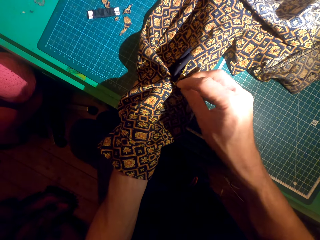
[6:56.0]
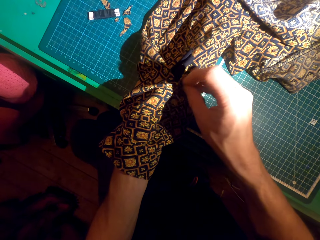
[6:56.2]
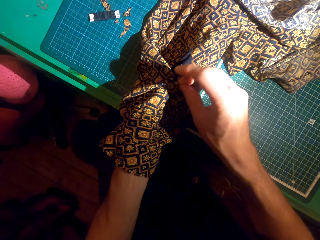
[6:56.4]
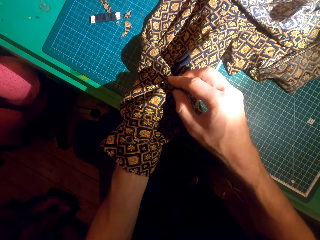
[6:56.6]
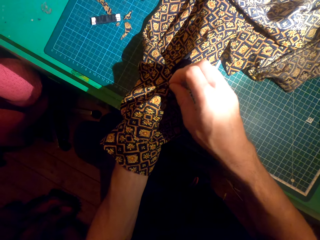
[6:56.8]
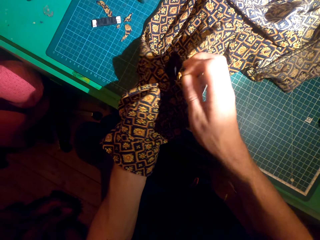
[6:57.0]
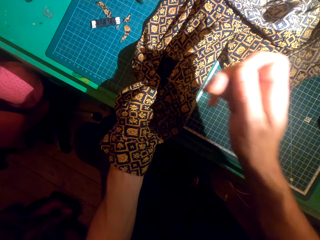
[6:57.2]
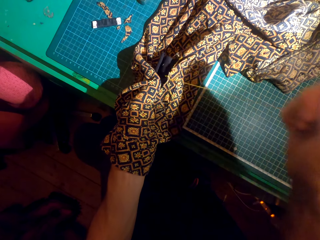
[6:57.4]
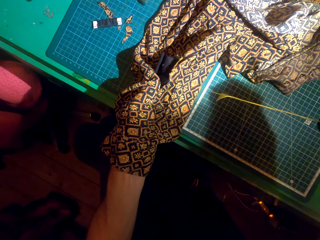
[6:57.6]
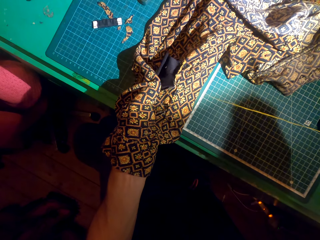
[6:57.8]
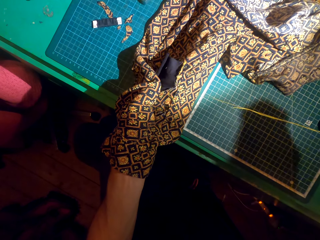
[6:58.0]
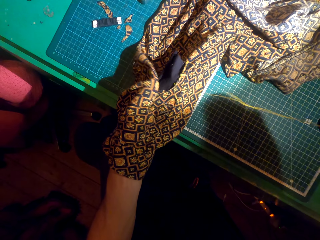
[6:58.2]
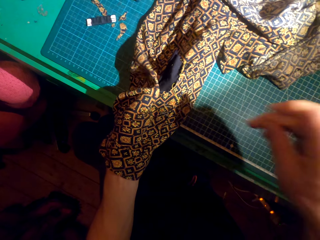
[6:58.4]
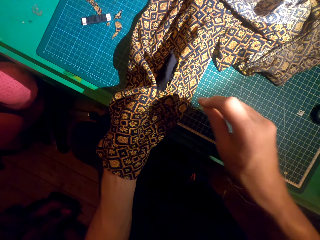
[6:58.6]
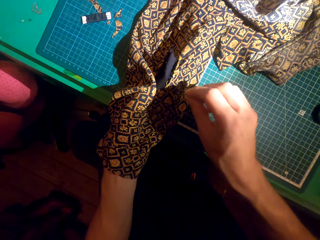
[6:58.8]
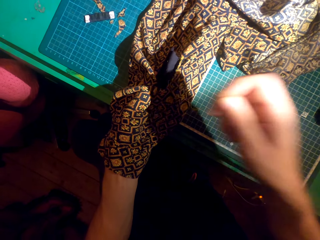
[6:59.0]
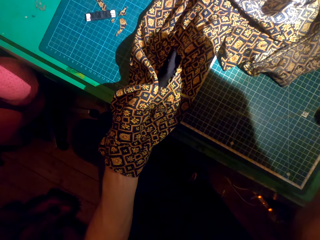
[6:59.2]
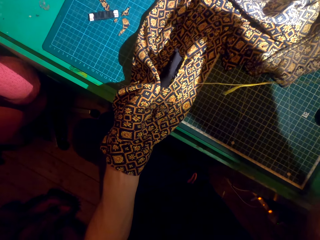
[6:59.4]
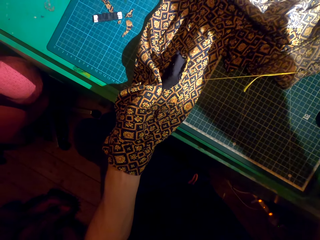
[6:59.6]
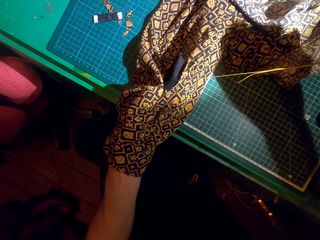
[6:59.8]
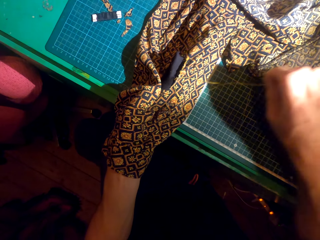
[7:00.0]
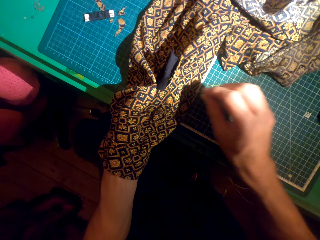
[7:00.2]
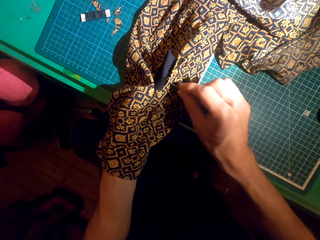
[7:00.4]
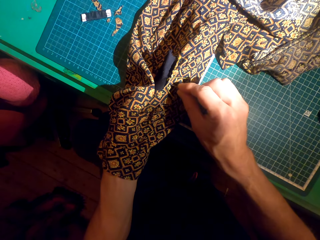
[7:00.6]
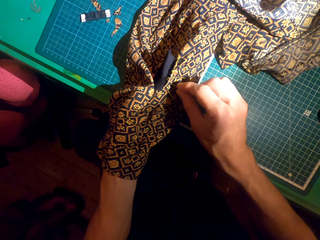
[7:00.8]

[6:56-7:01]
The camera wearer sews a patch over a cloth.

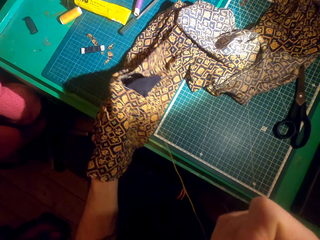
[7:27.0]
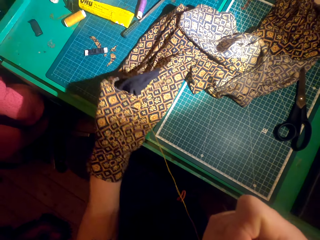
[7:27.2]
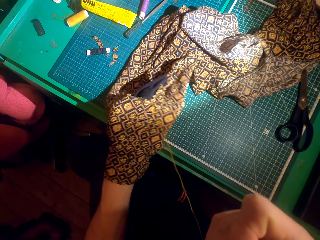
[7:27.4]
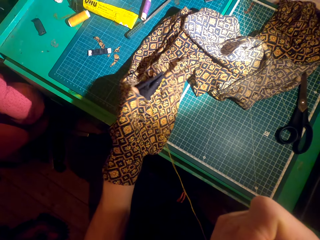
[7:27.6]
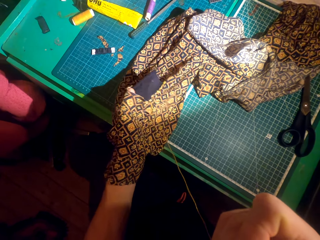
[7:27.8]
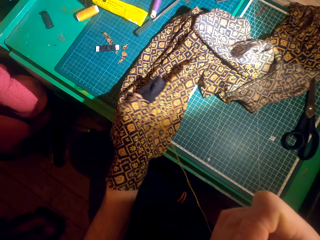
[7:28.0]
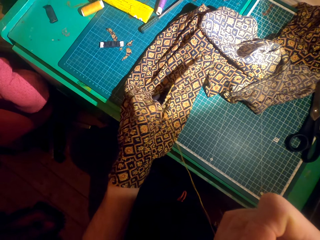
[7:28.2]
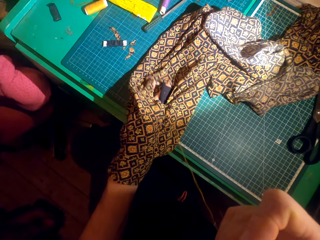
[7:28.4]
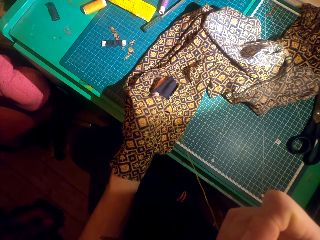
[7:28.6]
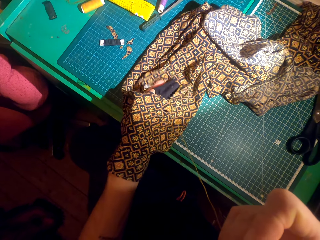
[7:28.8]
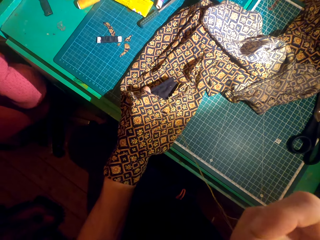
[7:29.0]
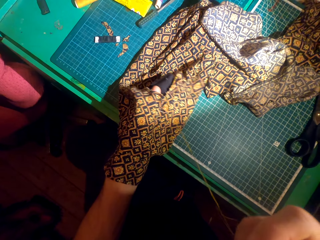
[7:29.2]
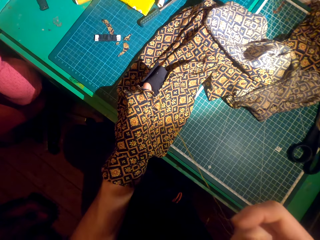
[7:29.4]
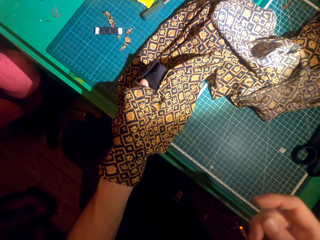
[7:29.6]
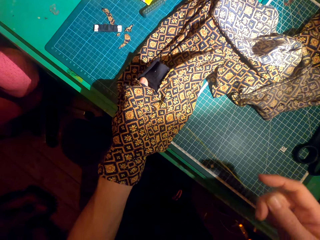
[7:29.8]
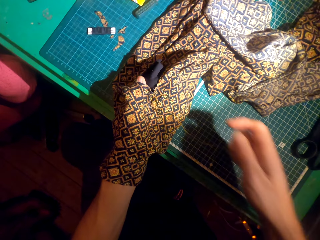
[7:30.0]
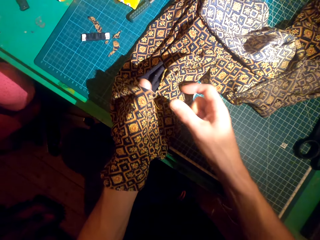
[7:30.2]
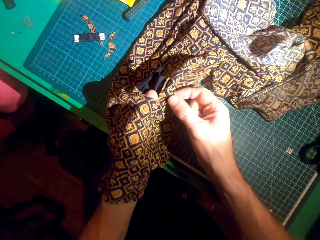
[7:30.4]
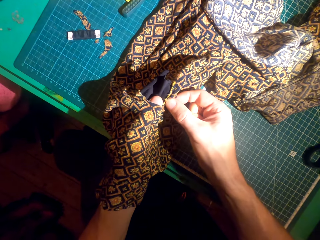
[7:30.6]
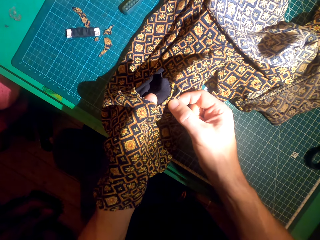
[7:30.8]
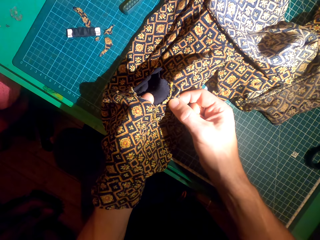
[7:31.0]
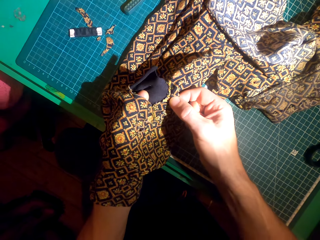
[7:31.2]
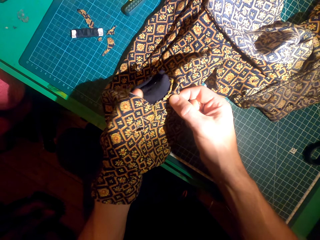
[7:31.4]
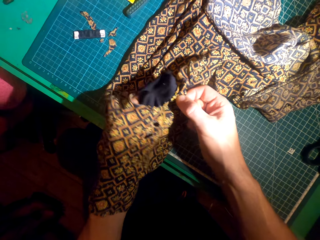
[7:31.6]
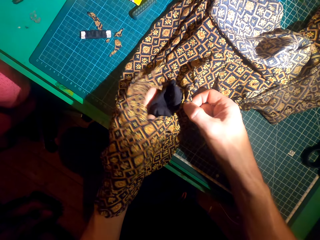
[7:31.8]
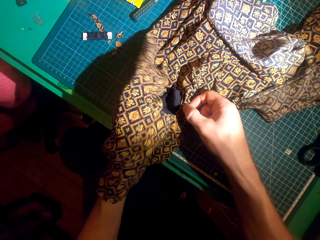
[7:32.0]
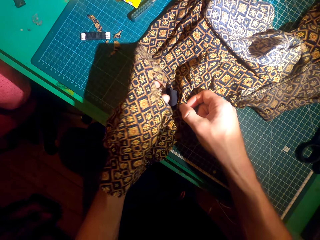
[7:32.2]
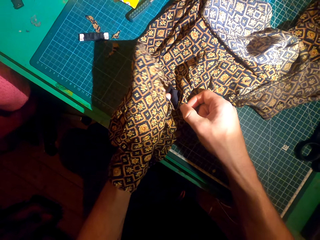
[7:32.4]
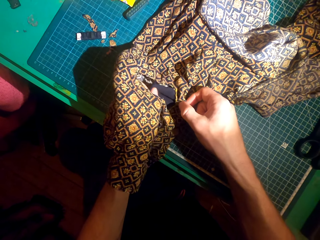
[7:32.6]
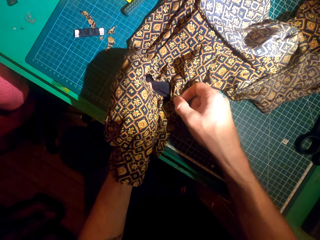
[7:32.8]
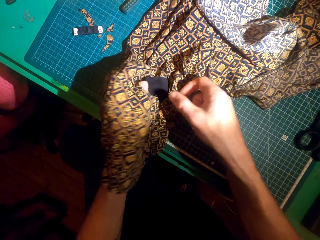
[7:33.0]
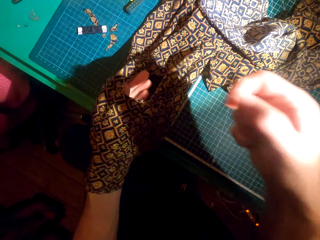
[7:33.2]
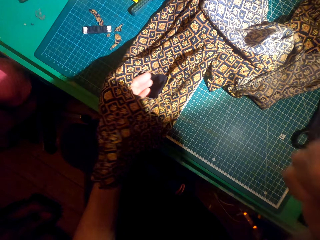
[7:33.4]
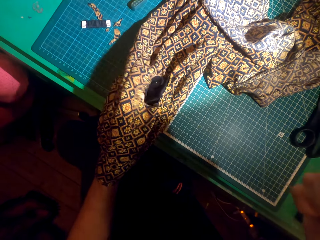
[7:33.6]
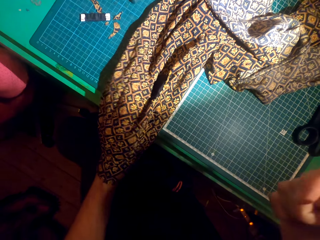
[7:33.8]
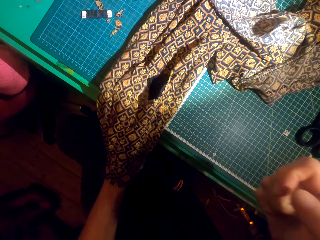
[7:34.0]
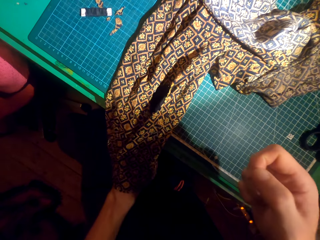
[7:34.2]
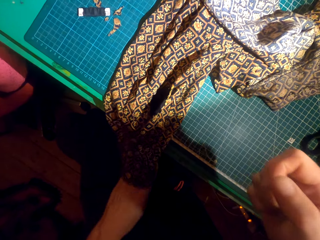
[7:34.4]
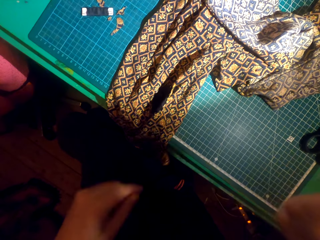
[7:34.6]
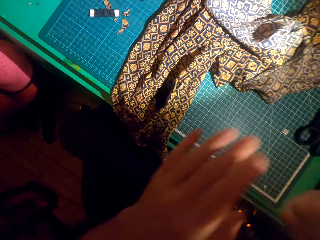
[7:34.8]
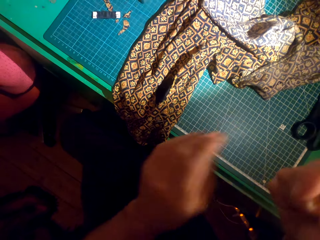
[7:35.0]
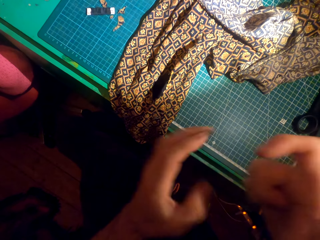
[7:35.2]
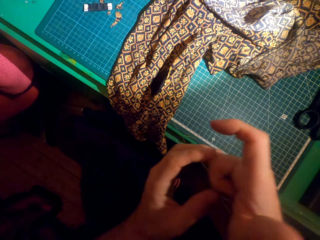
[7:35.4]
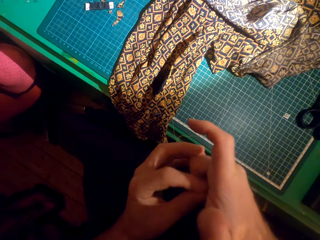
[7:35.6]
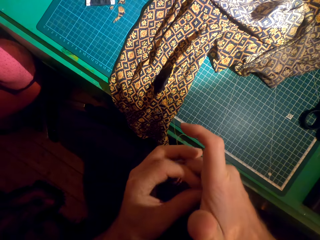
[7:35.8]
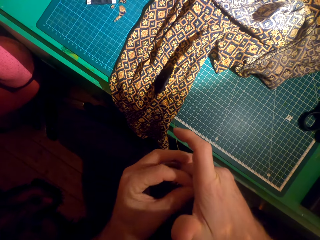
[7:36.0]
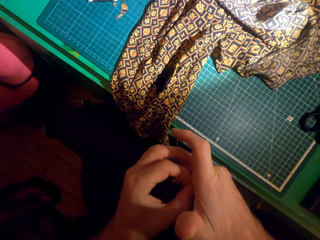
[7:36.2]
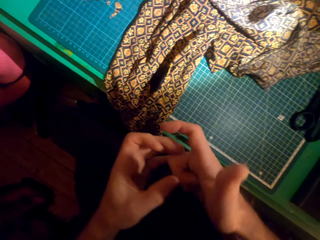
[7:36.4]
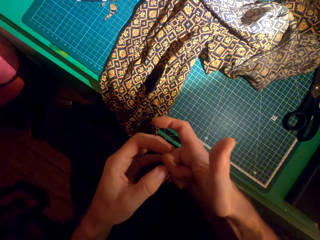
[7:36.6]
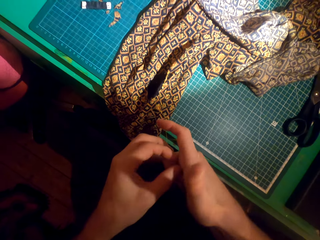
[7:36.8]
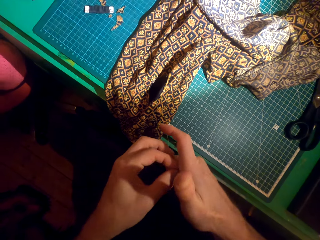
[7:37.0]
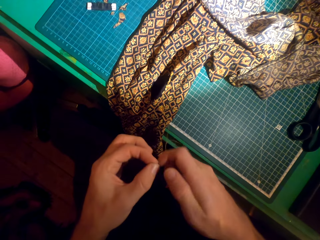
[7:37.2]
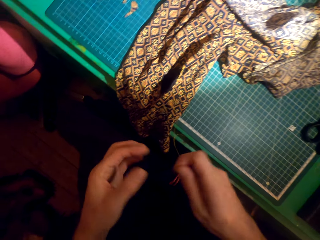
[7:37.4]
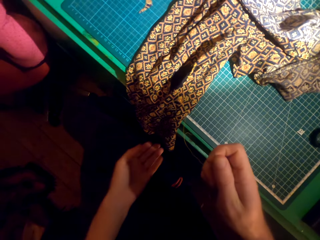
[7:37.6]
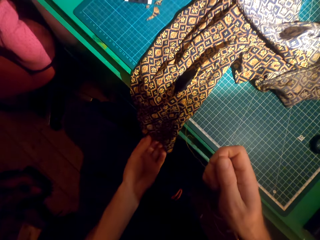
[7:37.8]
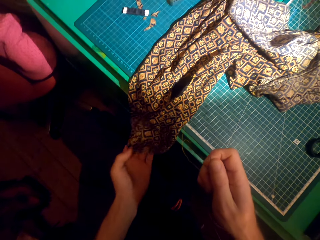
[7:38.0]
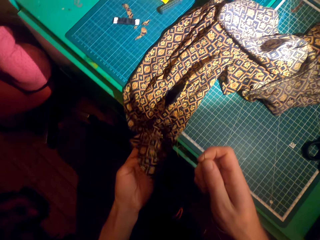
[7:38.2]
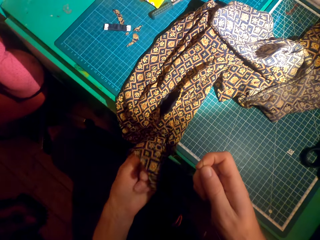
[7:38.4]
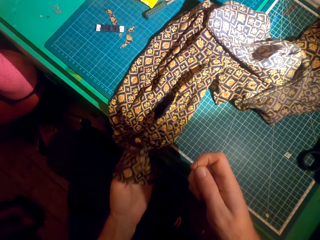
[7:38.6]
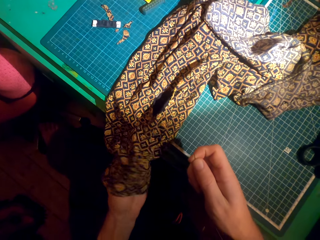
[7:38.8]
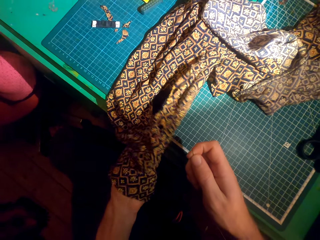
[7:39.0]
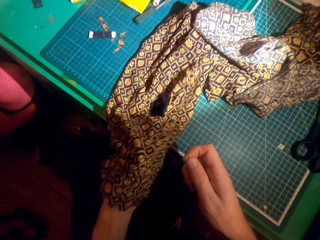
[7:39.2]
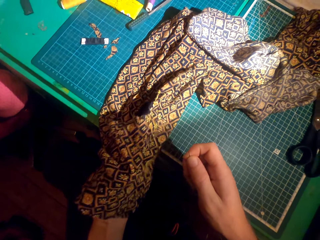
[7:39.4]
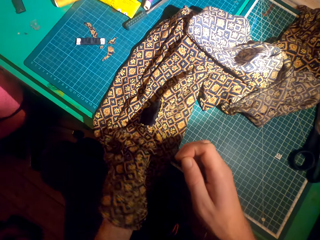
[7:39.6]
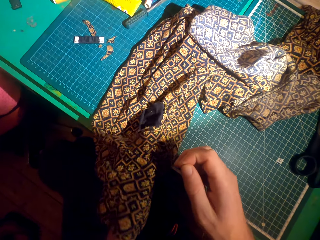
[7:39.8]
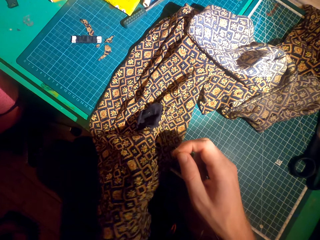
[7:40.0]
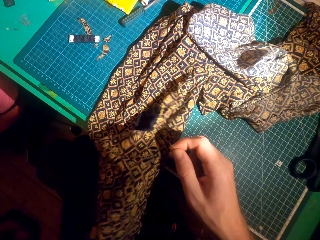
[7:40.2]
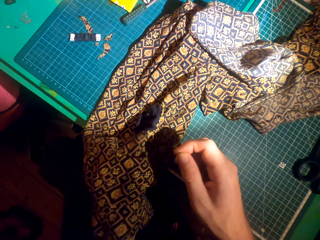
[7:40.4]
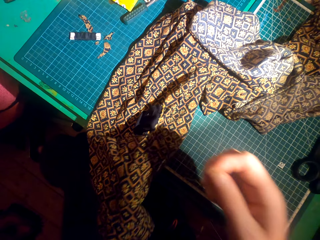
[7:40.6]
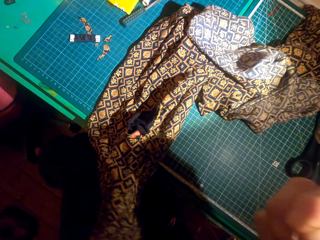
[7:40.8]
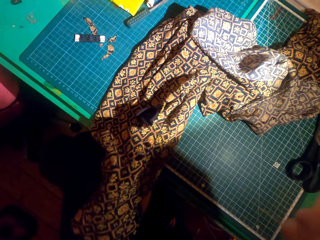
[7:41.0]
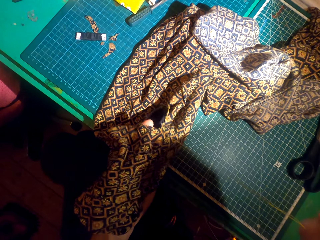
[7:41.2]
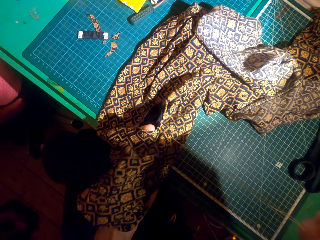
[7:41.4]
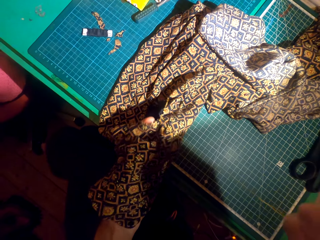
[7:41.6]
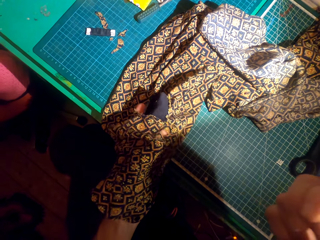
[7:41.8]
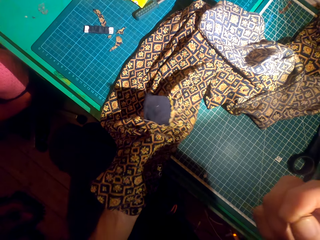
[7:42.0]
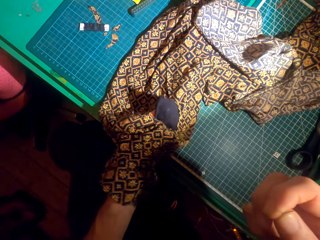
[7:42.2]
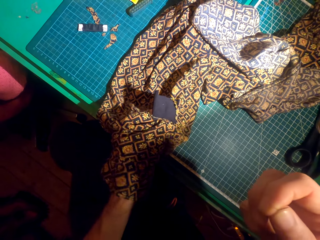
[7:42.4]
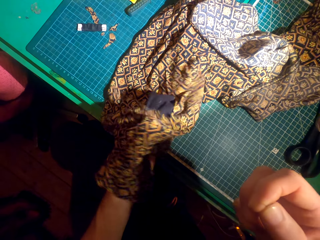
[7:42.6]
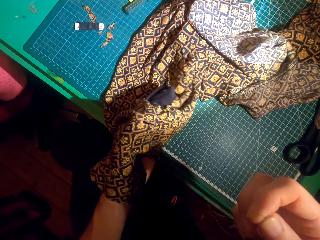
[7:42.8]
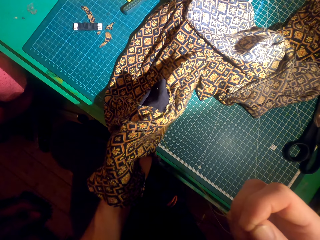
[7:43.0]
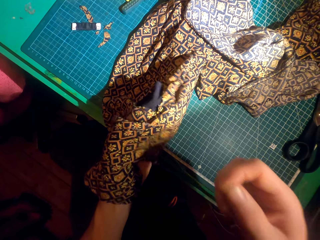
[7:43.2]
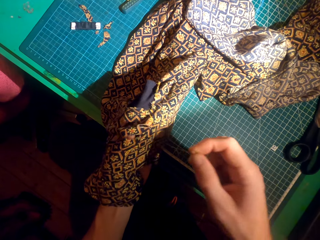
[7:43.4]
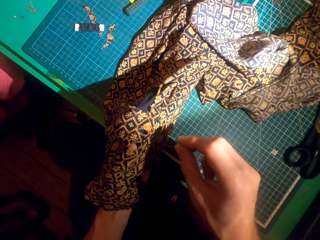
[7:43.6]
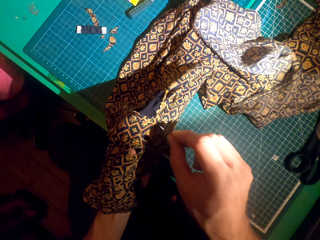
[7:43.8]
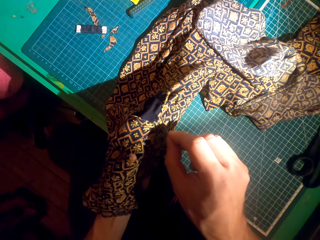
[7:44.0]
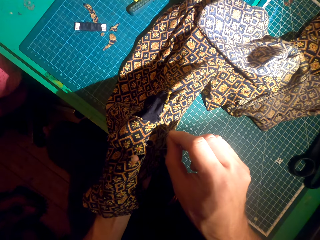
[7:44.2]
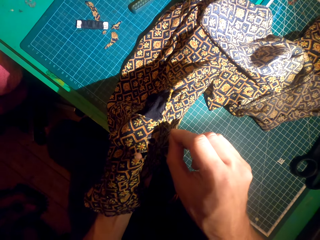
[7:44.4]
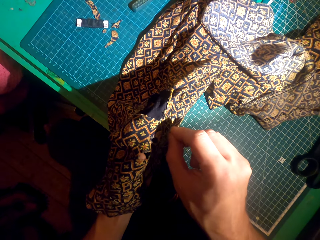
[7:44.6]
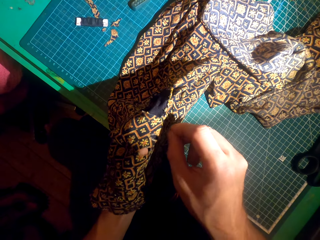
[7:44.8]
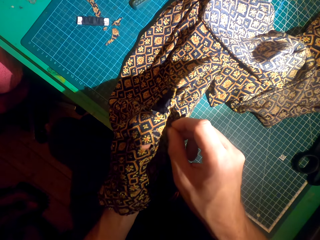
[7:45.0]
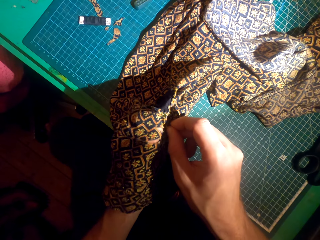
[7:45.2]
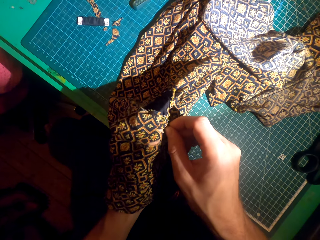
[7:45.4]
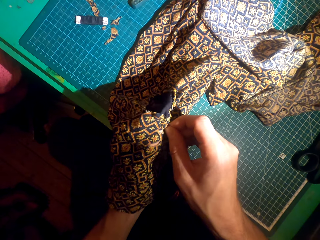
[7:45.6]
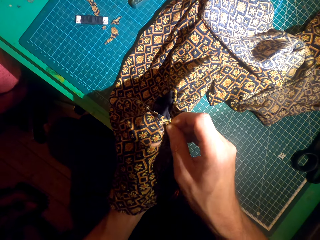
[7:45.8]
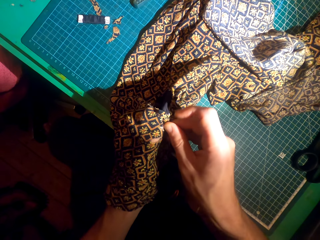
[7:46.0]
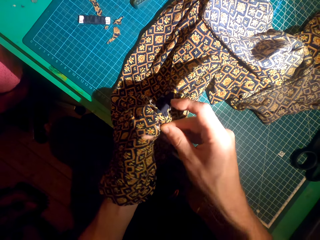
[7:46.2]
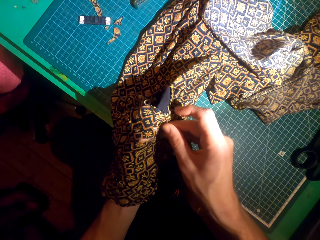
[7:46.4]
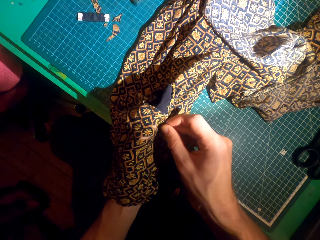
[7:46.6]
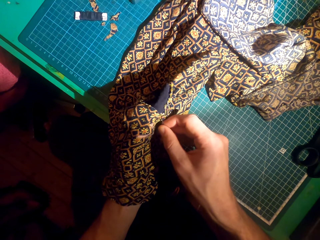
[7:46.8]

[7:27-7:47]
The camera wearer stretches the cloth with both hands. They adjust the patch. They remove the hand from the cloth. They swing the left hand. They take the sewing needle with the left hand. They swing the left hand. They move the sewing needle to the right hand and hold the cloth with the left hand. They put a hand in the cloth. They sew the cloth using the sewing needle.
